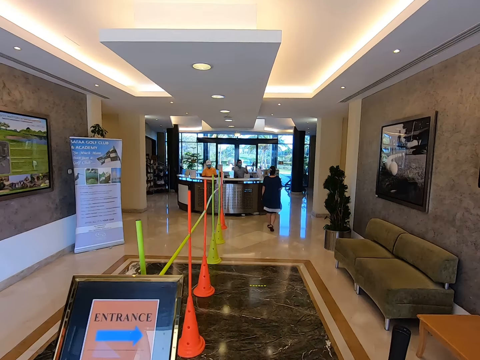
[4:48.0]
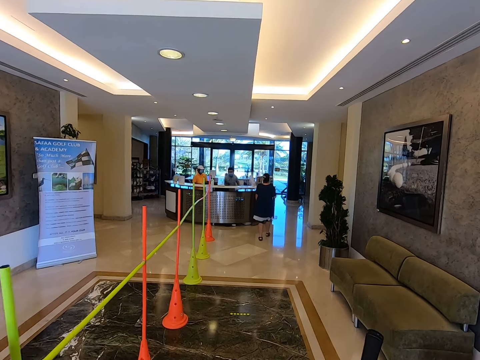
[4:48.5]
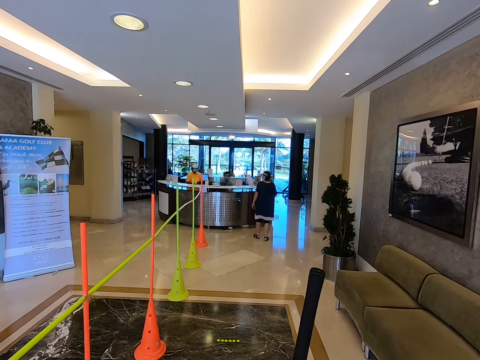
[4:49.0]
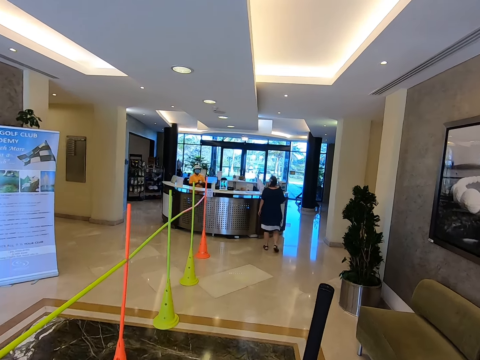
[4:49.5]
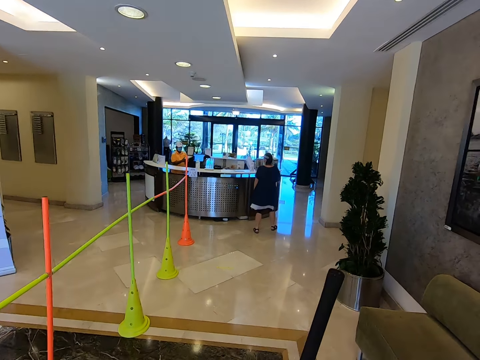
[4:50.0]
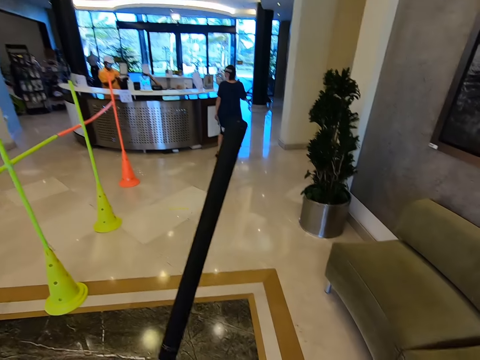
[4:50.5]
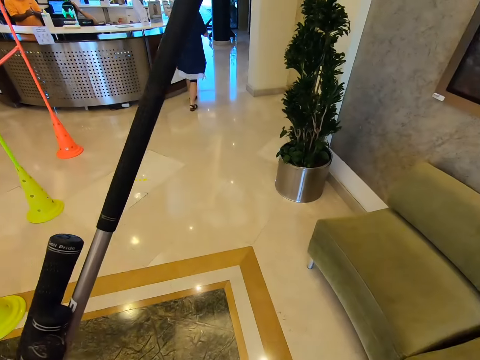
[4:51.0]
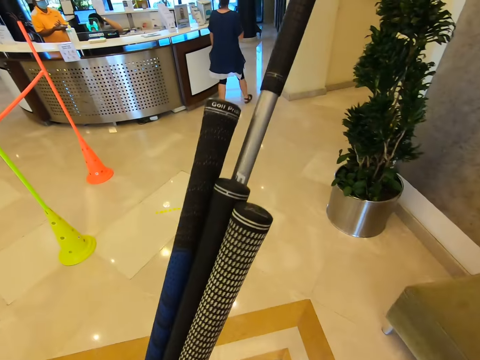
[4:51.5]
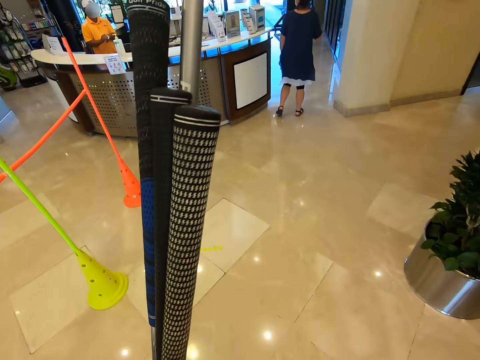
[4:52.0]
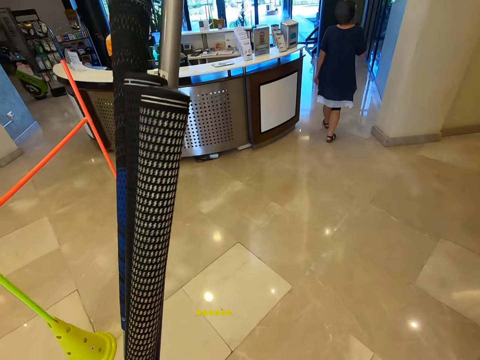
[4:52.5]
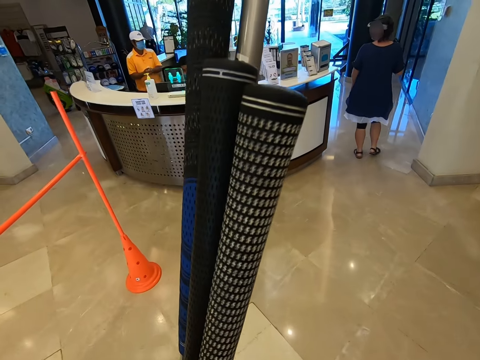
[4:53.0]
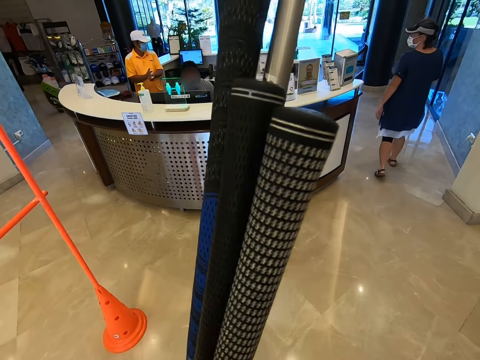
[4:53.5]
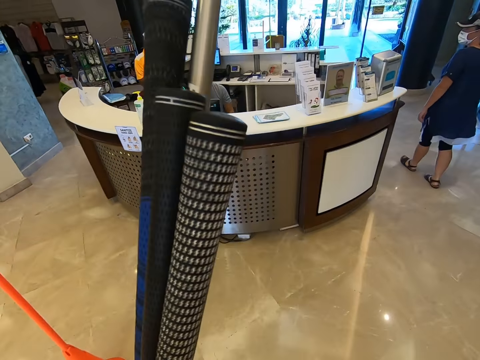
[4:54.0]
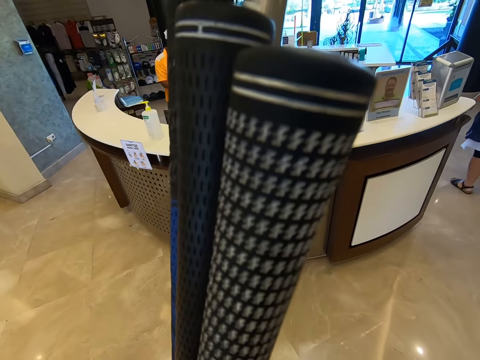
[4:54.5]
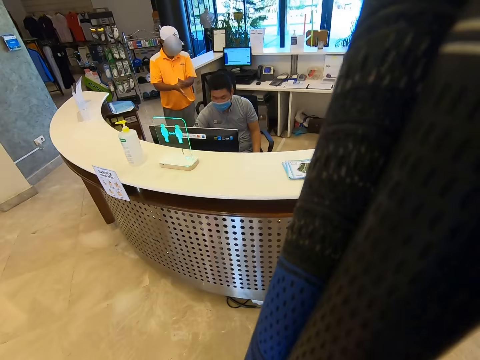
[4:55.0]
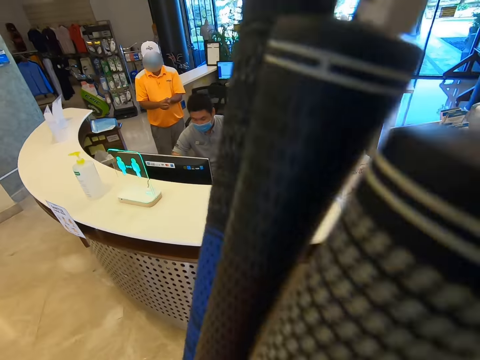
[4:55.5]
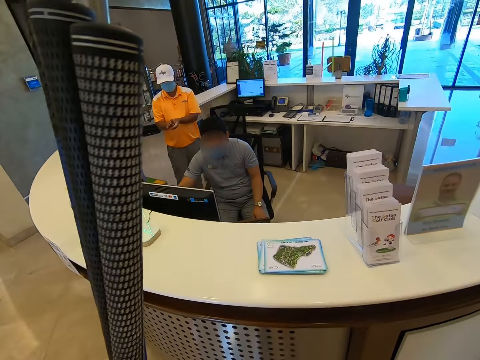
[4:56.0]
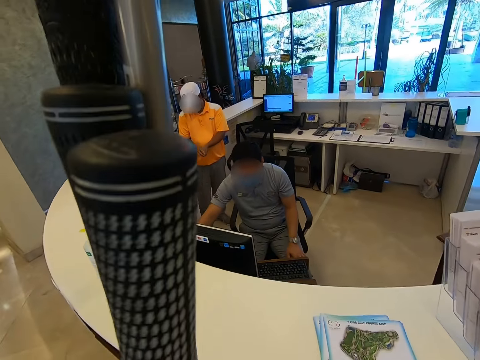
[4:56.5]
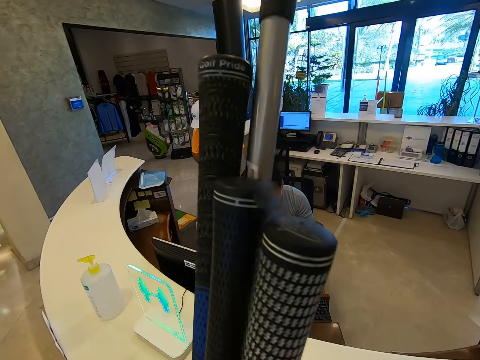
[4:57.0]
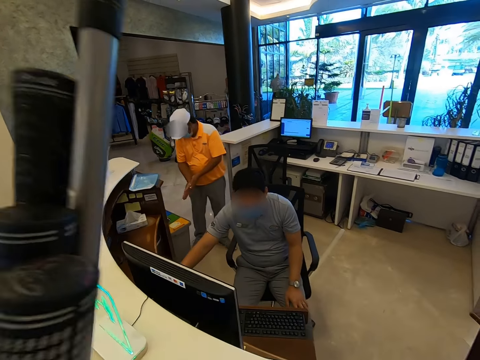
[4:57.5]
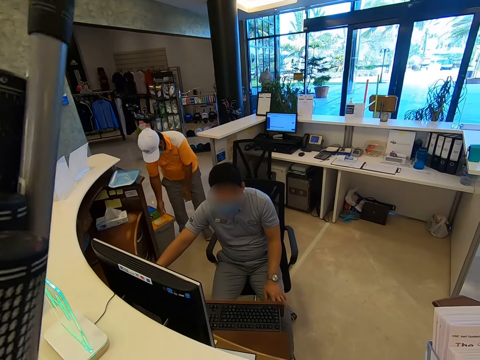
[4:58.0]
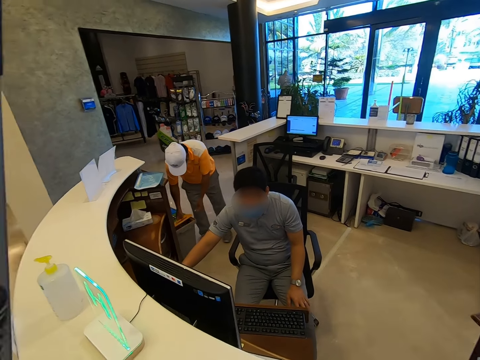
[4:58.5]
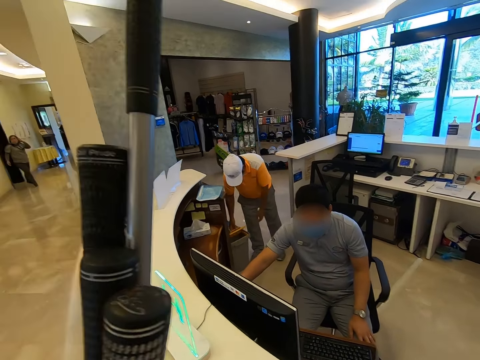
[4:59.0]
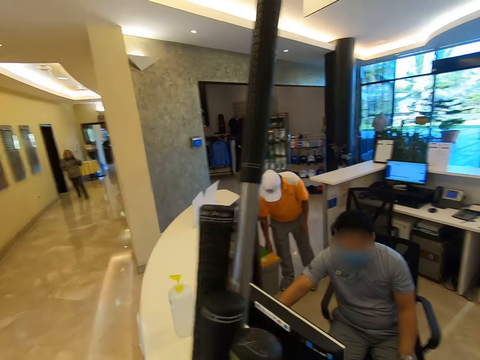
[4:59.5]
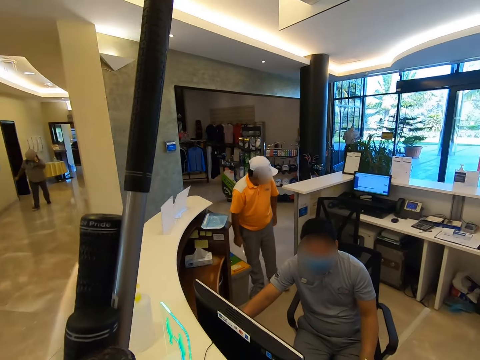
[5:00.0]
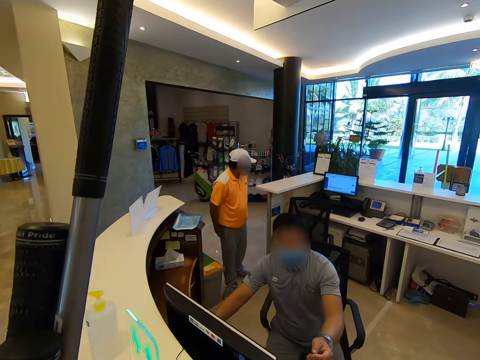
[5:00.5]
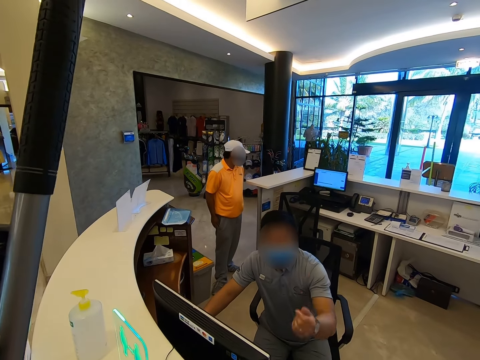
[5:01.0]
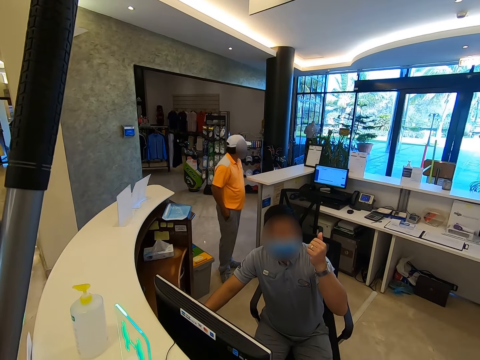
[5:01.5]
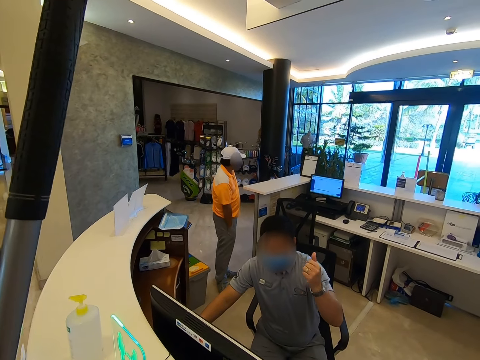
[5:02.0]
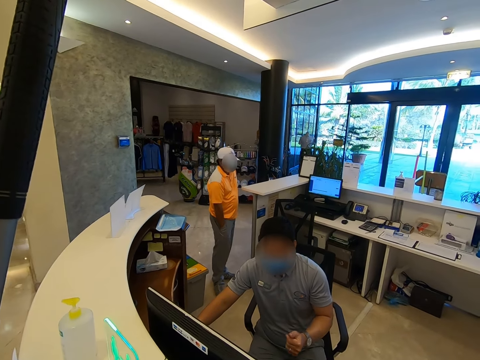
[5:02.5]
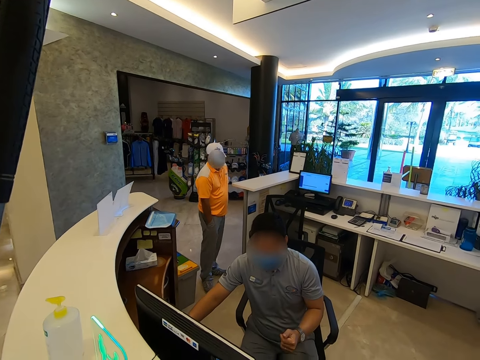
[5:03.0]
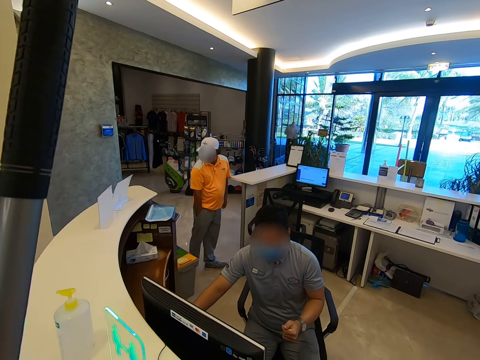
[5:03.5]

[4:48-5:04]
A man operates on a computer. Another man opens a dust bin lid and puts the dust in the dust bin. The camera wearer converses with a person. The first man holds a hand up. The other man puts a hand in the grey trouser pocket.

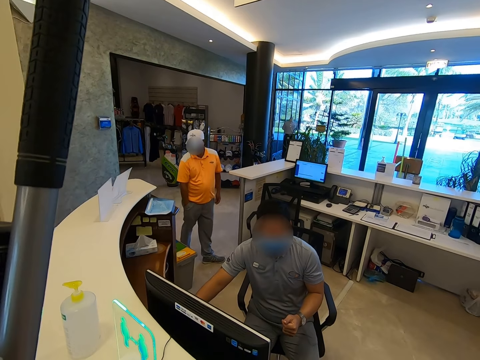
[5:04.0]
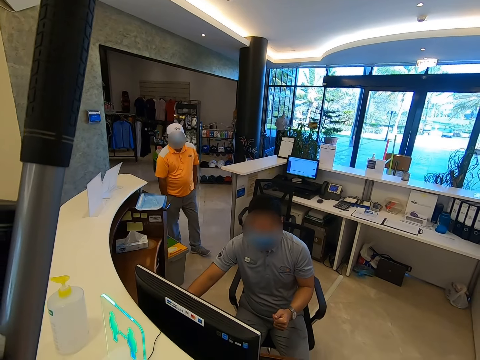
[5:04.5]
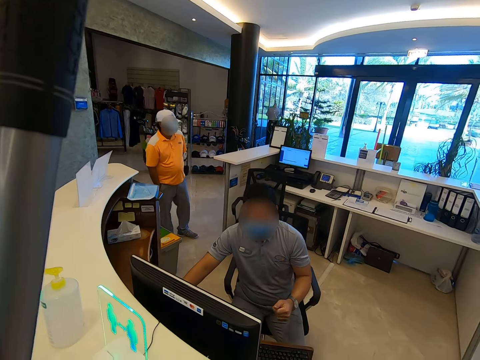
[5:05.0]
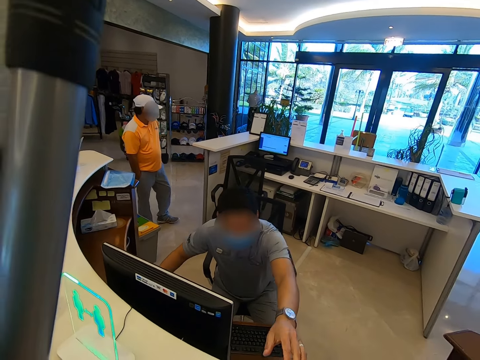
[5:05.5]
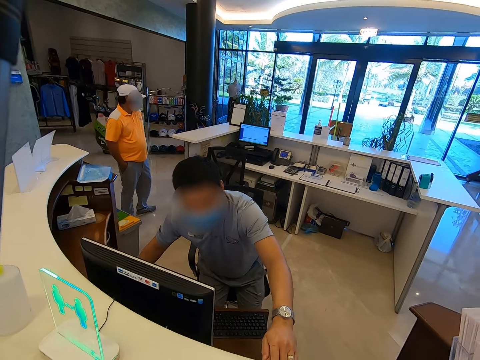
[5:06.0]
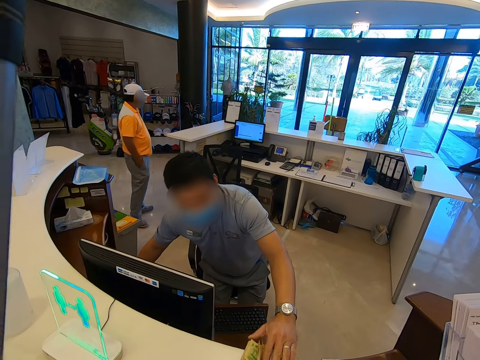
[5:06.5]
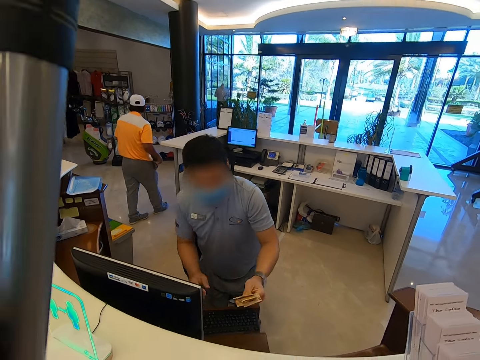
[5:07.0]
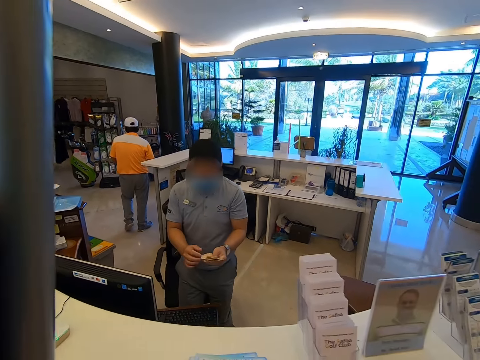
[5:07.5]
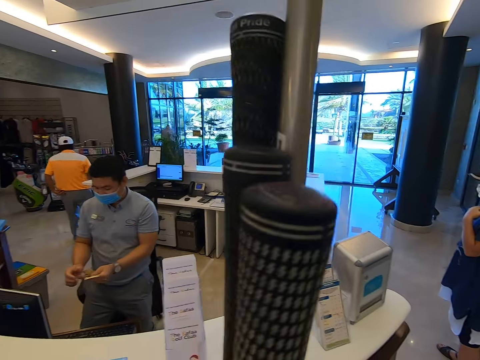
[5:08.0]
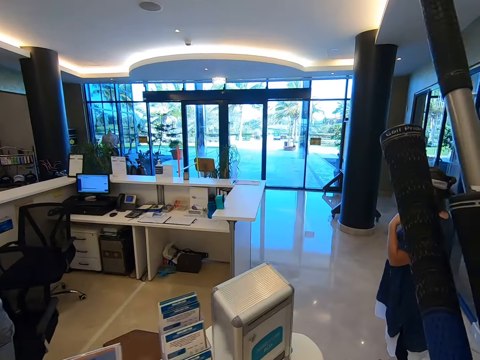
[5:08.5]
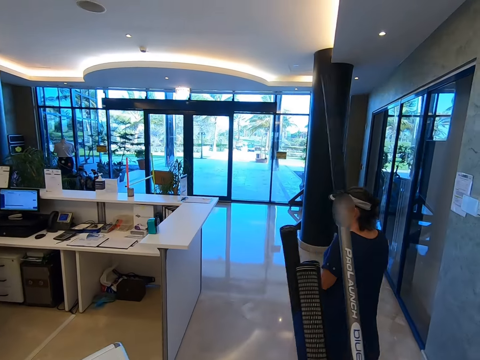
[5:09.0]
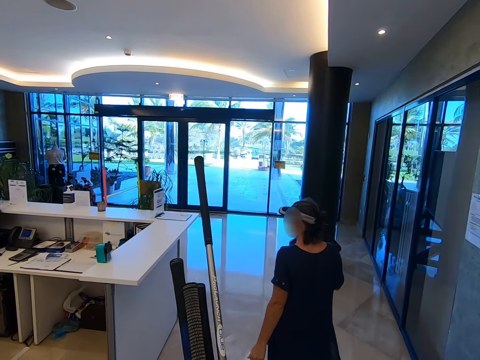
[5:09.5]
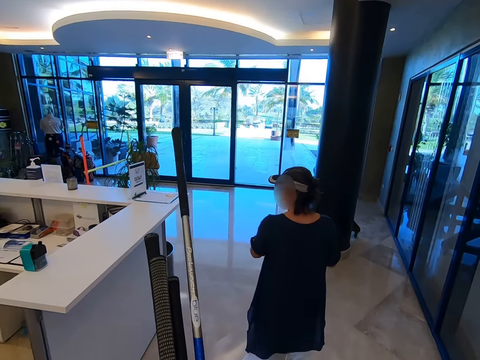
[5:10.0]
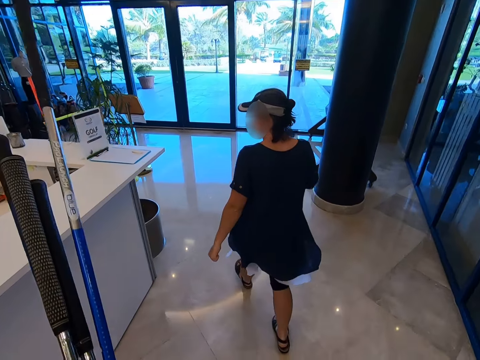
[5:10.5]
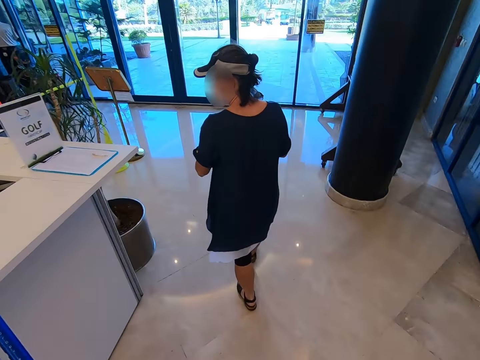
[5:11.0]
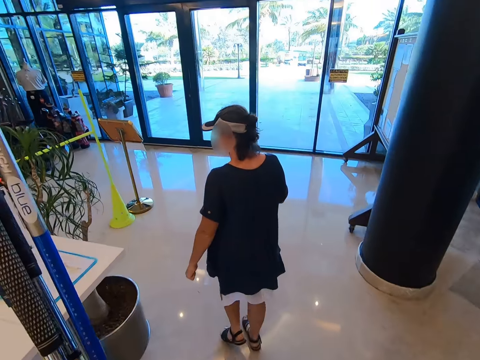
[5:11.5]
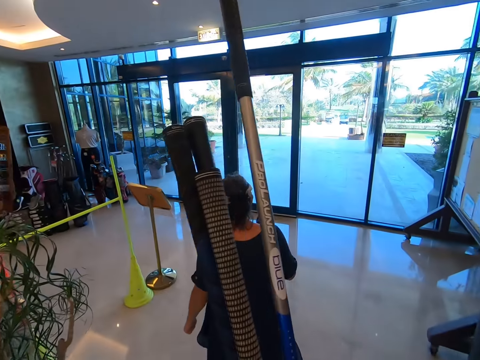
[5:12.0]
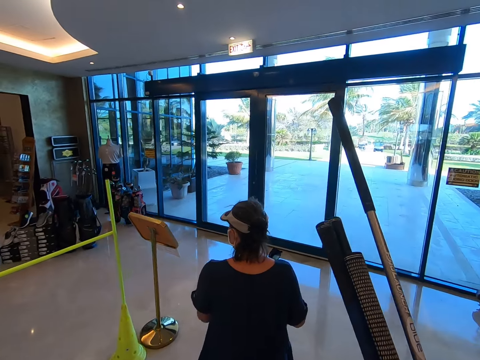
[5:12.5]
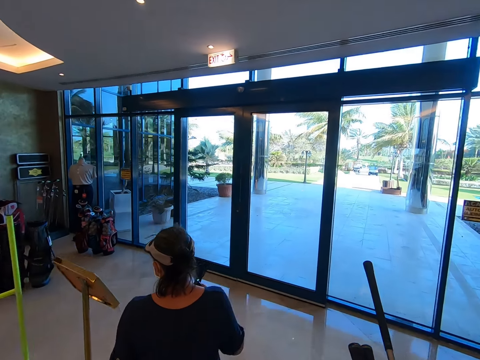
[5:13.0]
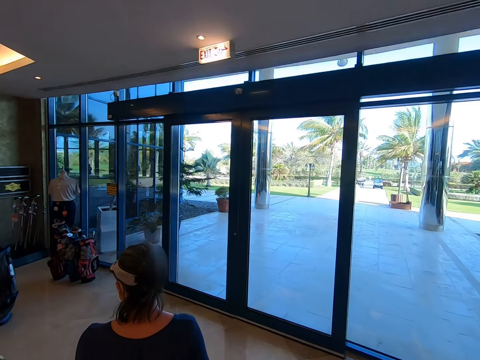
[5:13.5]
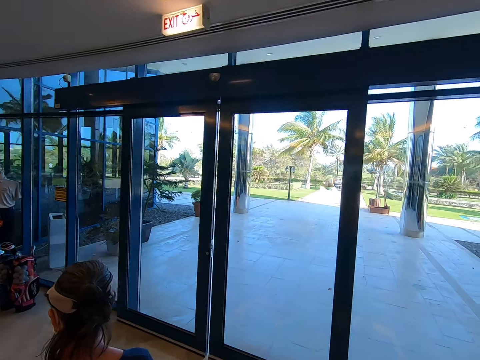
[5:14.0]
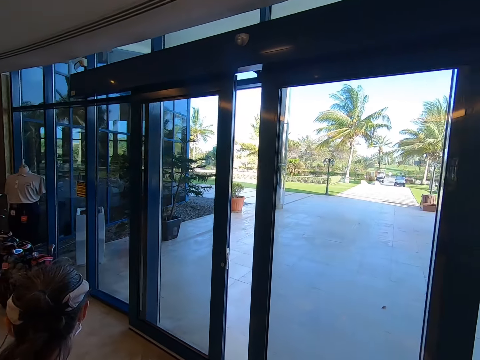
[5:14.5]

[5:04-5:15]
A man takes money from the camera wearer. The man picks some money from a drawer. Another man walks around. The first man counts the money. The camera wearer and a person walk around.
